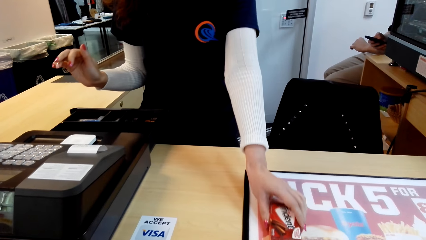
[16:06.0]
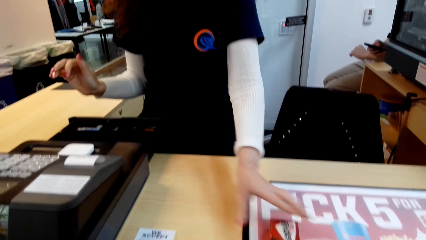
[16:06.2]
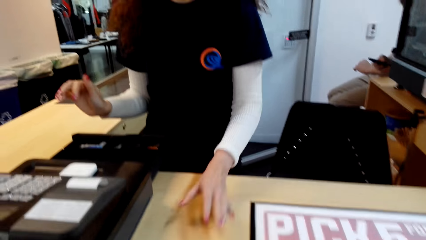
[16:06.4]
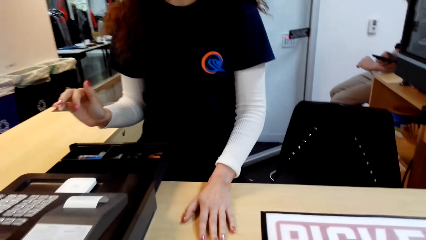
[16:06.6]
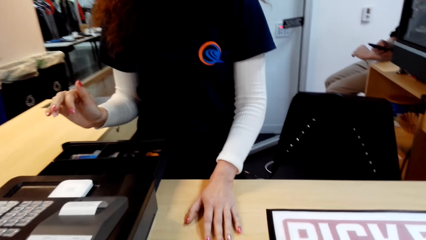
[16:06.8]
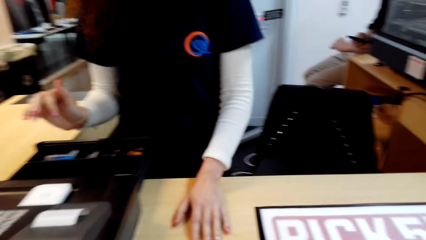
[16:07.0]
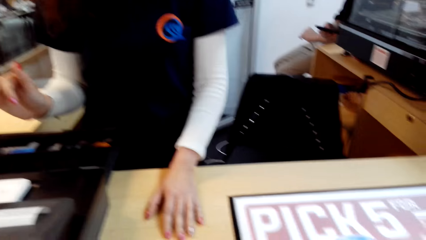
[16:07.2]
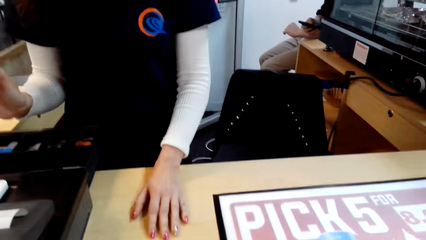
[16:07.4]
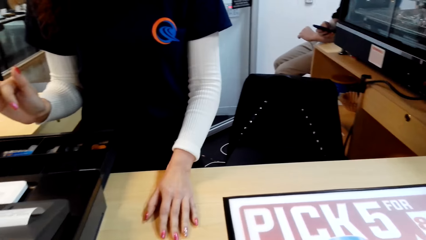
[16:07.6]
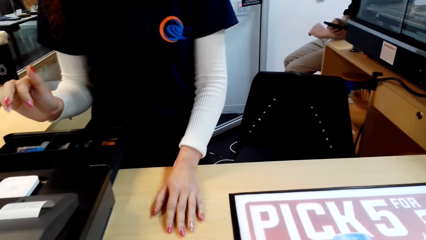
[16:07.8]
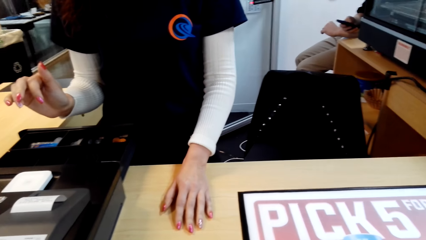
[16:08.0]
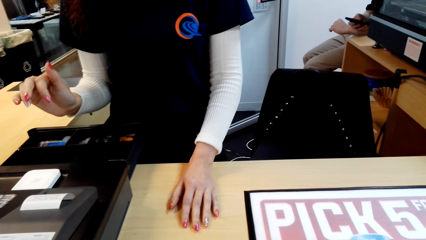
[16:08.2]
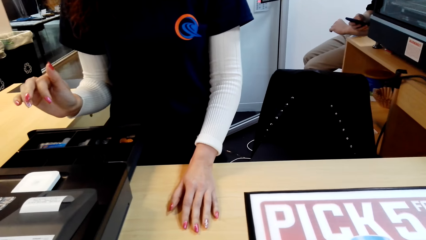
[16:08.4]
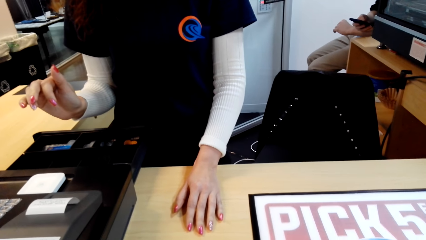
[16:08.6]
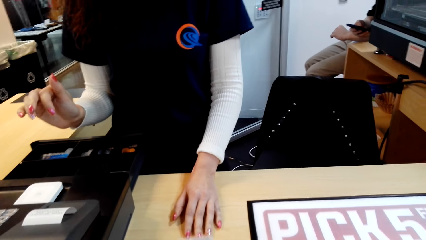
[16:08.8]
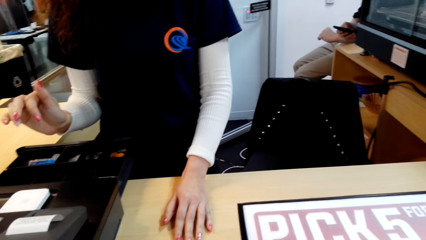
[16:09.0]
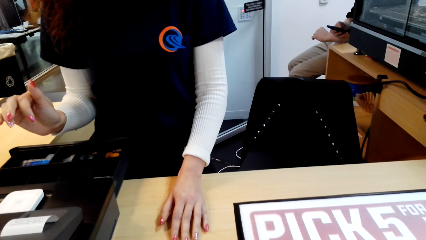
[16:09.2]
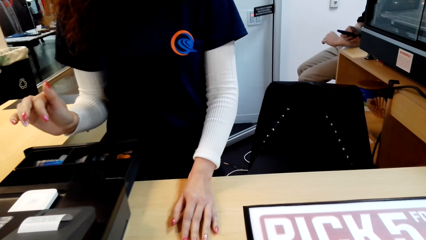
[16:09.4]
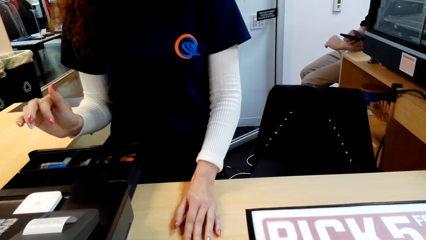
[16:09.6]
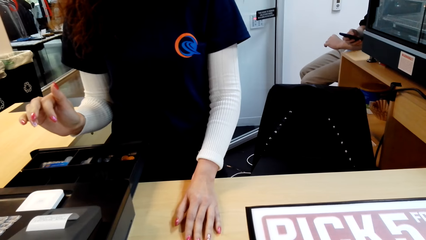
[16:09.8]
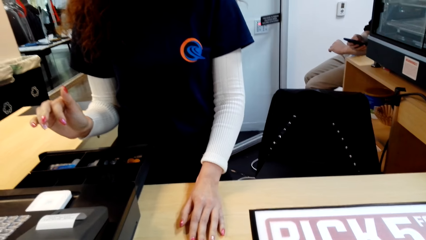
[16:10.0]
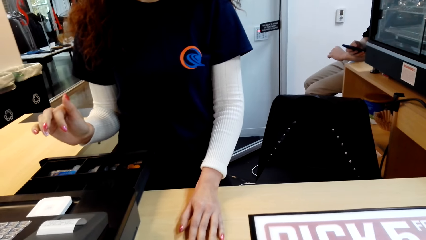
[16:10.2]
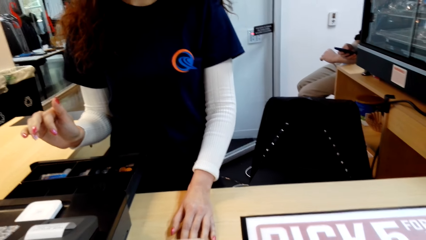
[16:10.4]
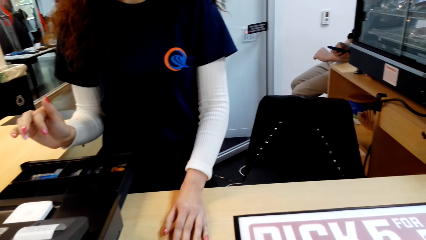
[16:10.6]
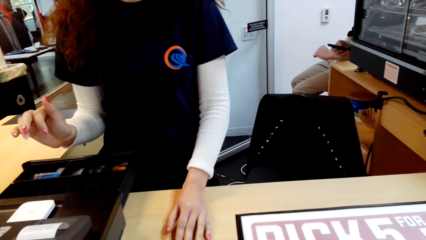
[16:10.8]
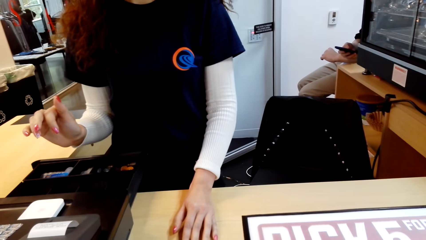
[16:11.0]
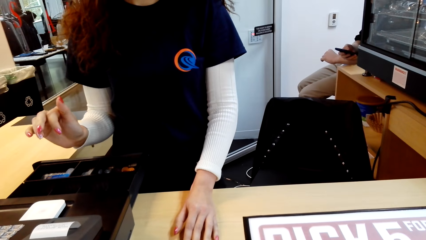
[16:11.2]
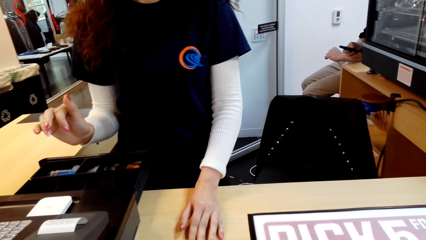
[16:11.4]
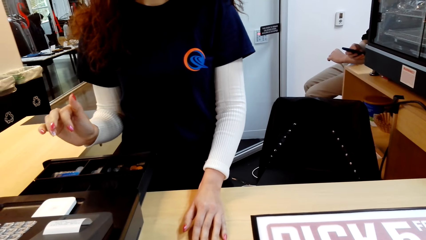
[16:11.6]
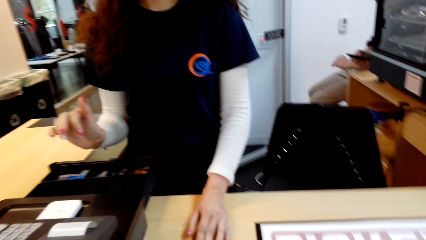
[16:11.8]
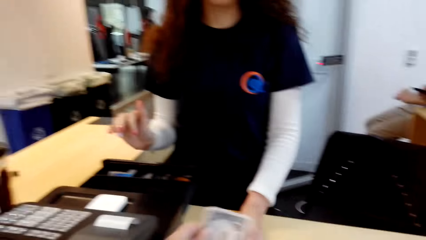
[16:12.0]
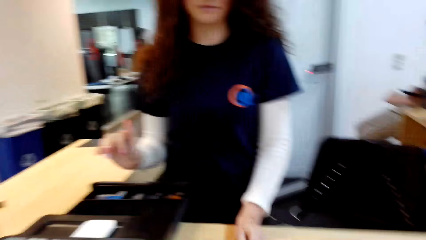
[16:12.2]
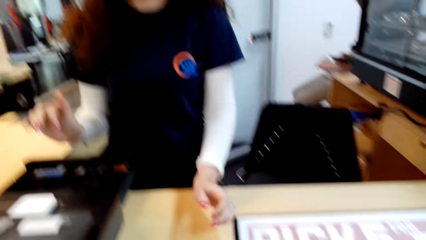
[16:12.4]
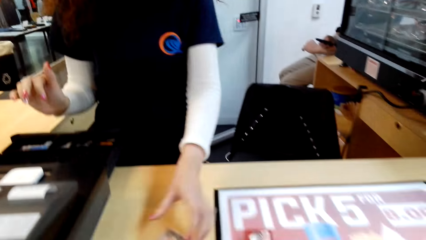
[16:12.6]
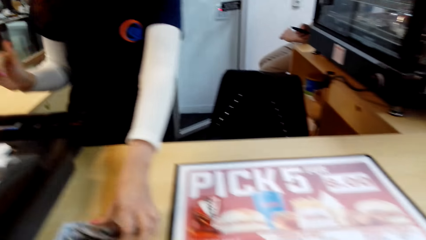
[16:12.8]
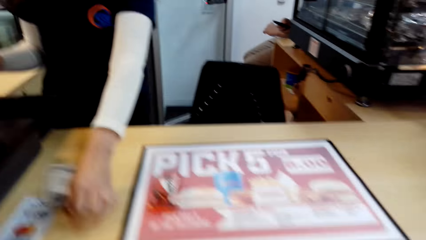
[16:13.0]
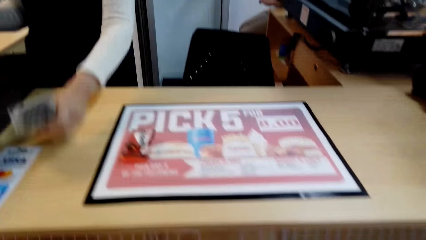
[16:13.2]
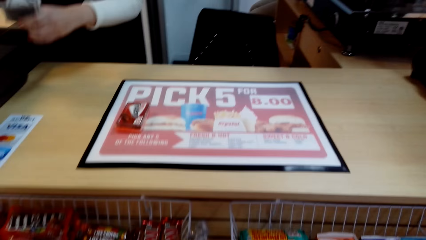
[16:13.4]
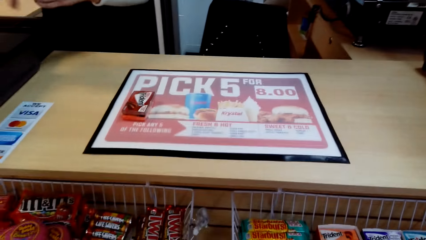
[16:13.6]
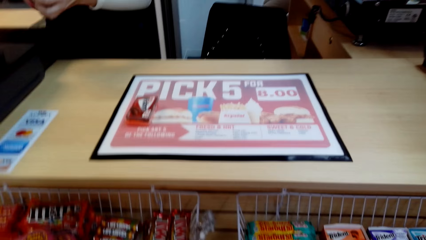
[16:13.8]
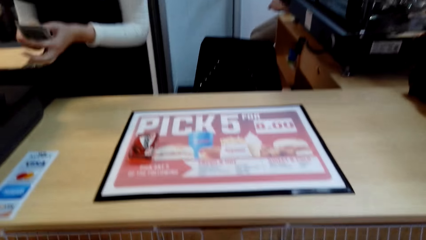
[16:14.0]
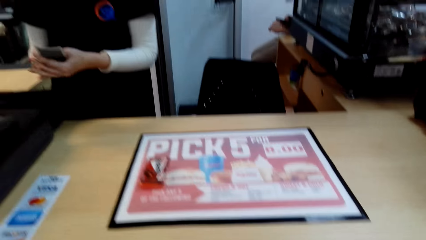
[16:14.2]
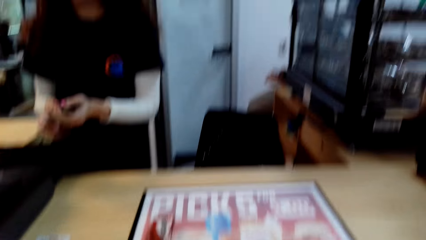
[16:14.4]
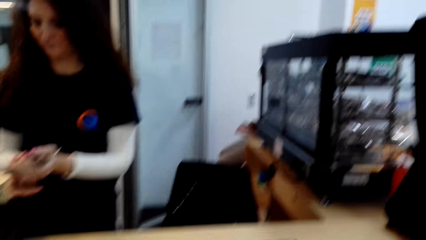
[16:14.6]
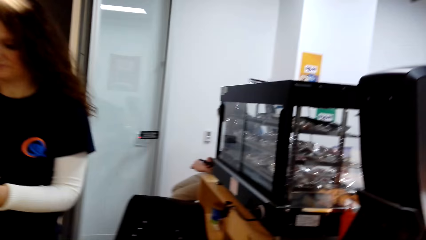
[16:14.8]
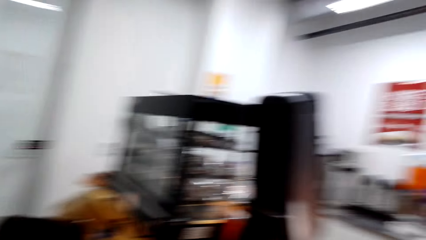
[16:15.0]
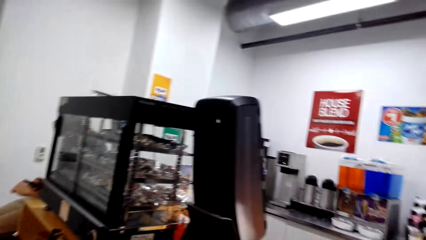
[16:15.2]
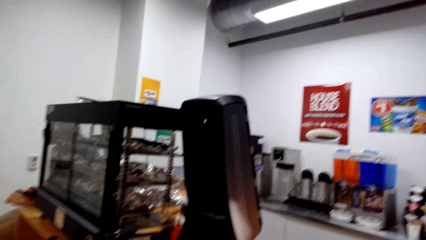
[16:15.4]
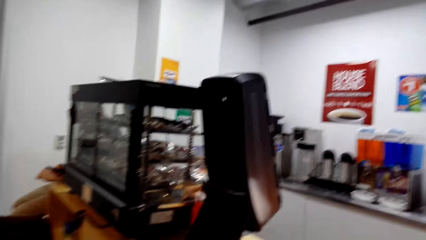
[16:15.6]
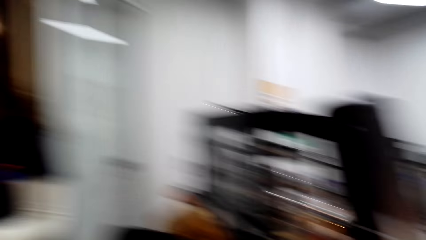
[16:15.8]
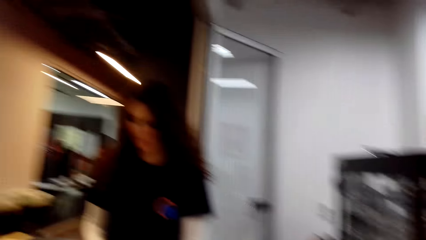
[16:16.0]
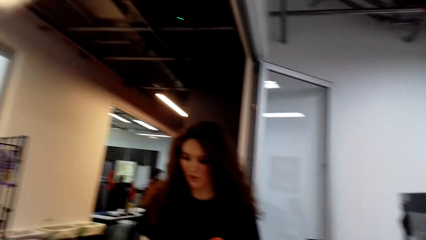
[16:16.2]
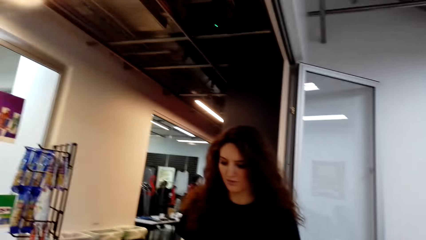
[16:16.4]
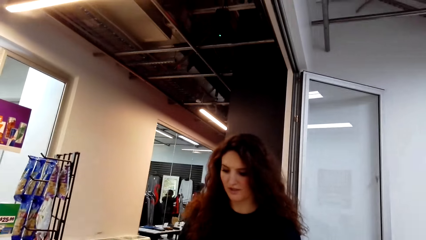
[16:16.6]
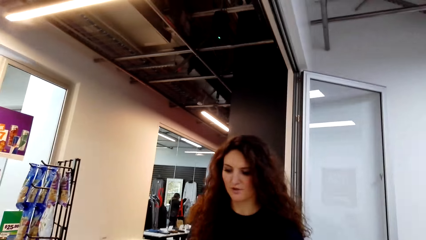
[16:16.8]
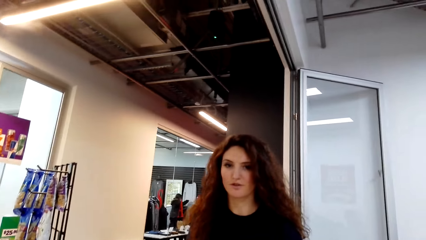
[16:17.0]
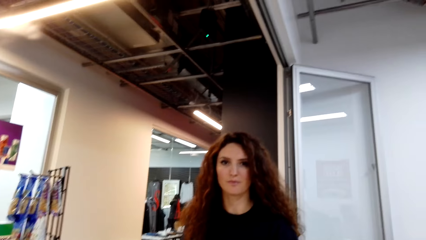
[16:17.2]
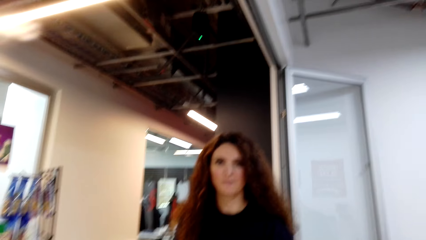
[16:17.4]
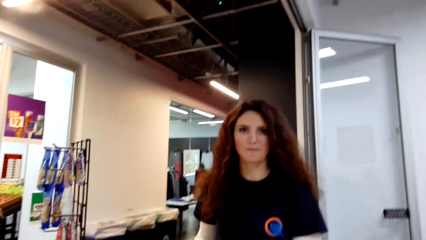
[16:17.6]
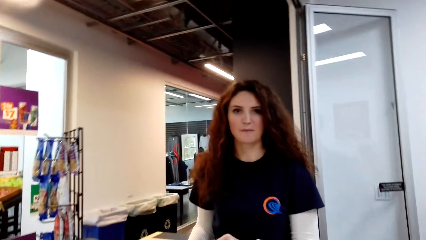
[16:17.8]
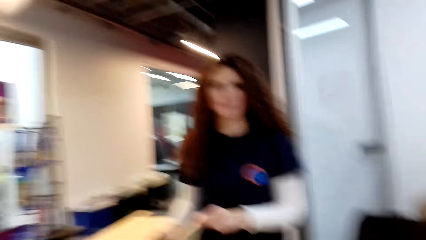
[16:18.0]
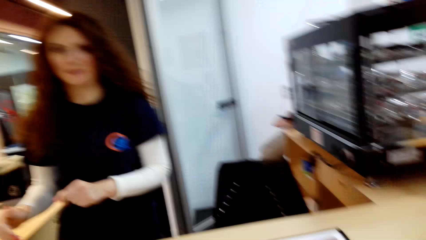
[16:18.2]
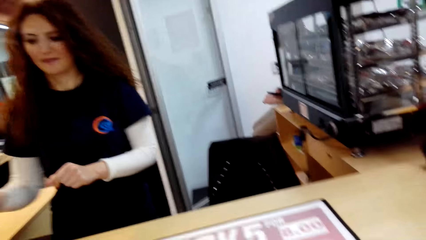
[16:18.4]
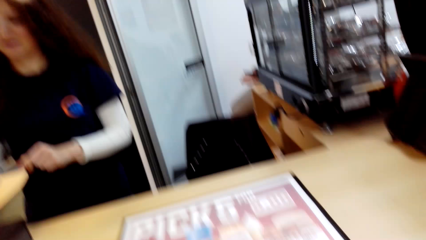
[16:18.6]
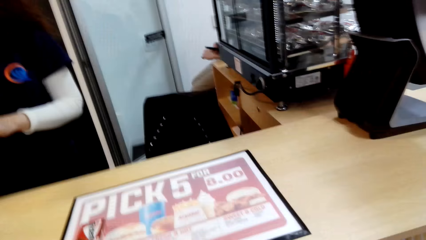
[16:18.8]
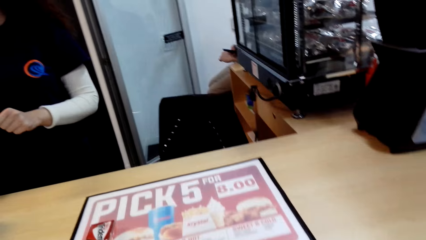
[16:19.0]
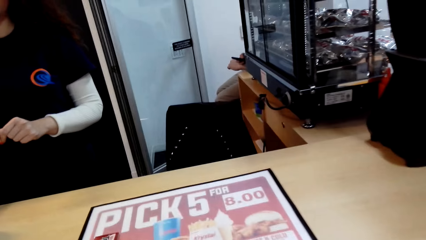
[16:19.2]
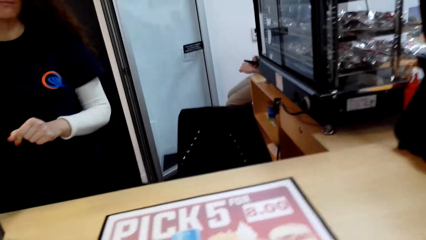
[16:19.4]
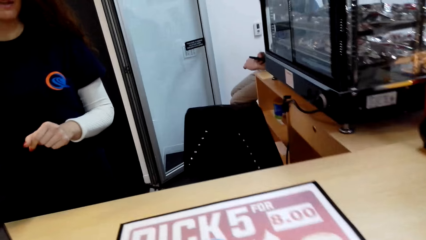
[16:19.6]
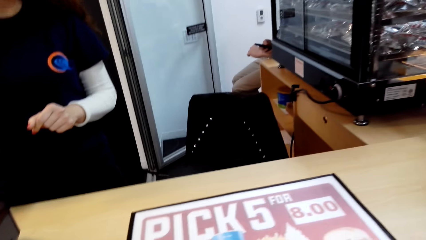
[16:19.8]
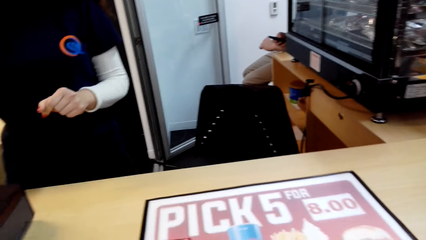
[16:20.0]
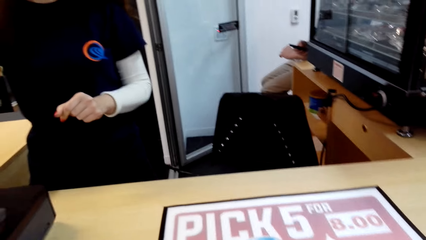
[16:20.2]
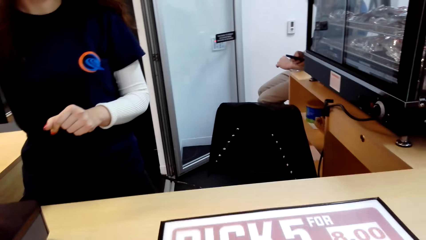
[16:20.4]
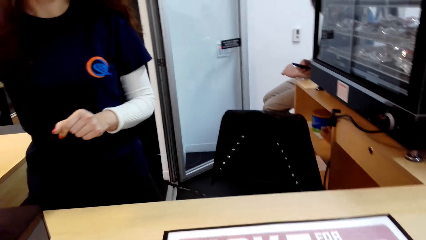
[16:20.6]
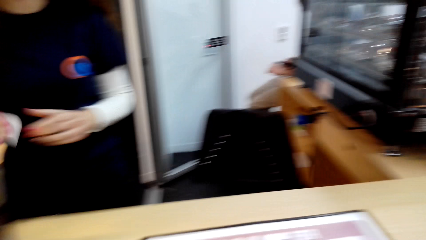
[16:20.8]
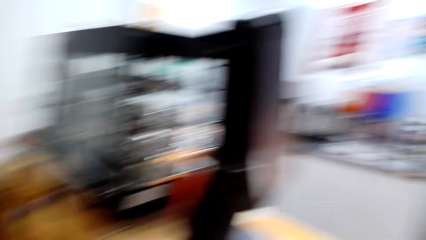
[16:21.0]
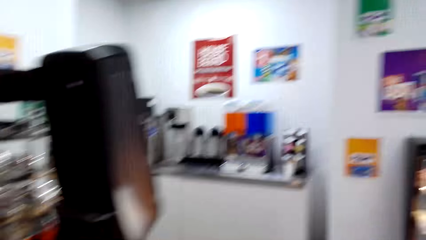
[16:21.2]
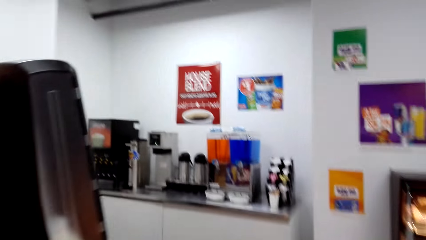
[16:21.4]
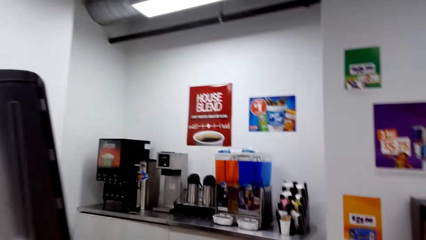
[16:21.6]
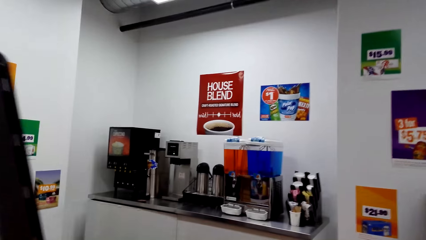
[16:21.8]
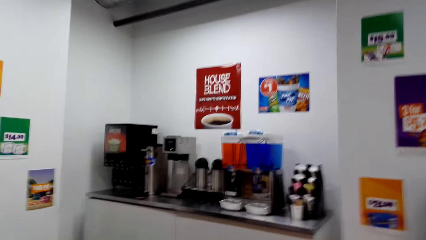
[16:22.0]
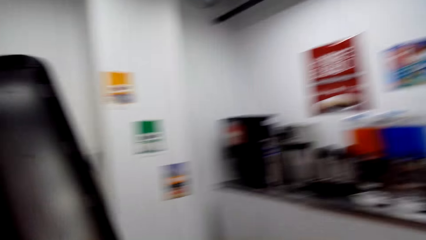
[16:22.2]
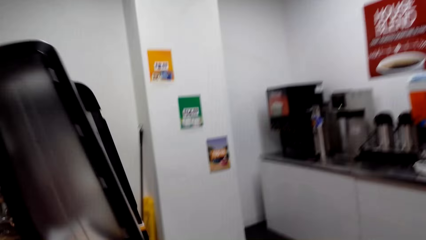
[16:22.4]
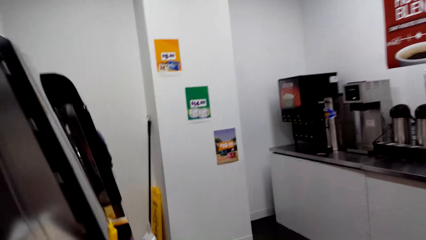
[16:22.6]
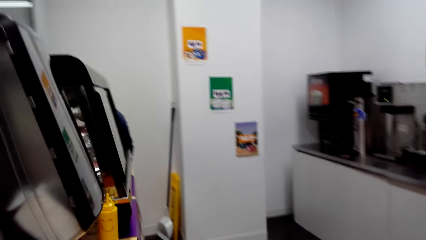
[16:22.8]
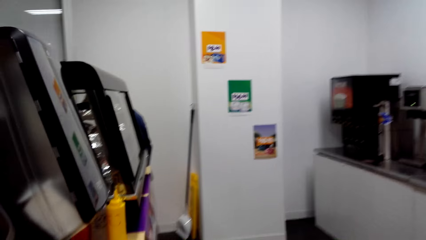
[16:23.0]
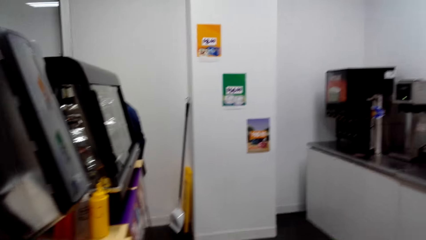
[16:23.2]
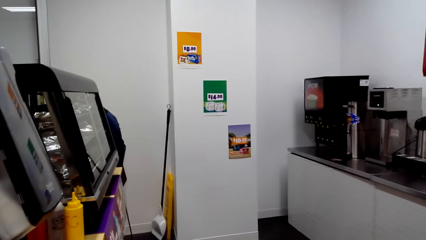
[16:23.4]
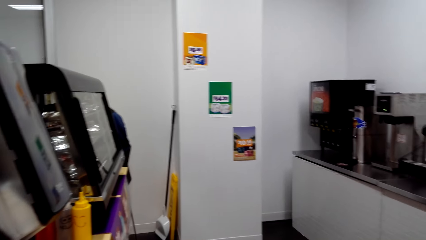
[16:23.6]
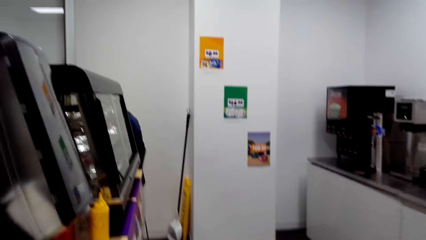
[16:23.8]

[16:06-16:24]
The camera wearer puts the gums on the table. They dialogue with the cashier. They take the money from a person. The cashier picks money from the camera wearer. The camera wearer holds the money in the hand. Another cashier dialogues to the camera wearer. The camera wearer converses with the person. The first cashier cuts the receipt from the cashier machine. The camera wearer removes the receipt from the till. They look around the supermarket and dialogue with the first cashier. The person moves around the shop.
